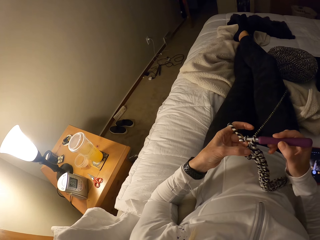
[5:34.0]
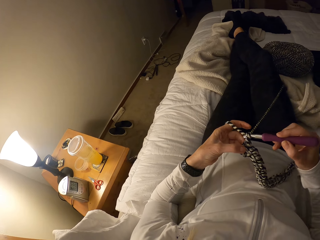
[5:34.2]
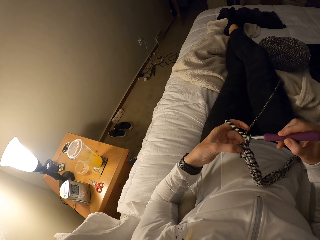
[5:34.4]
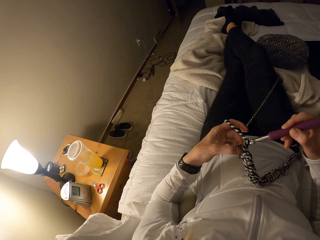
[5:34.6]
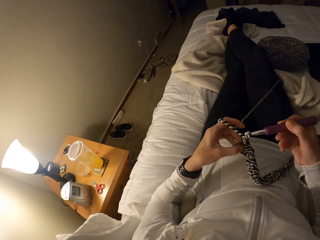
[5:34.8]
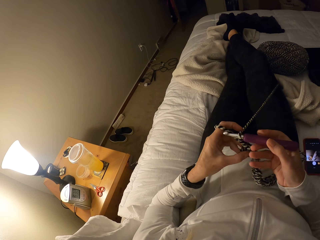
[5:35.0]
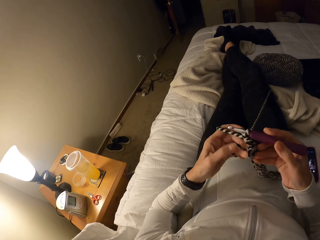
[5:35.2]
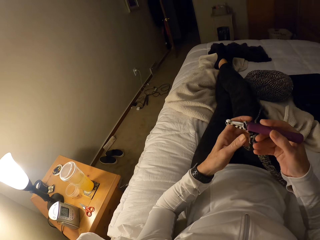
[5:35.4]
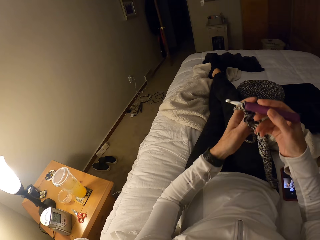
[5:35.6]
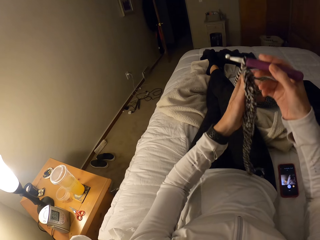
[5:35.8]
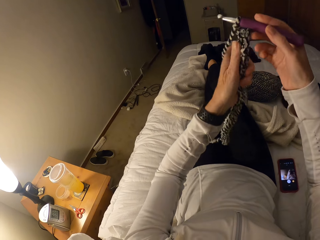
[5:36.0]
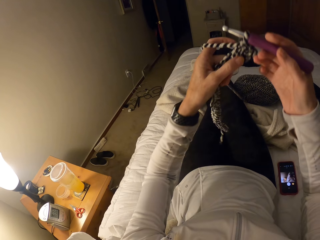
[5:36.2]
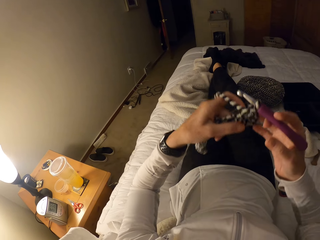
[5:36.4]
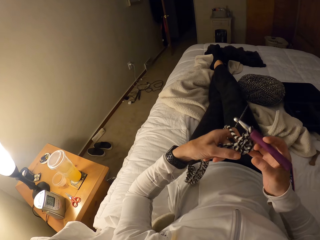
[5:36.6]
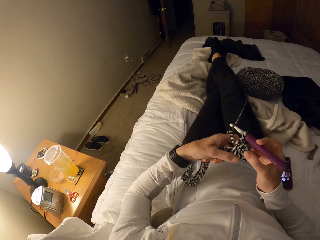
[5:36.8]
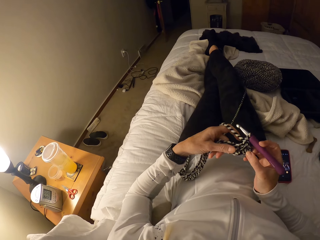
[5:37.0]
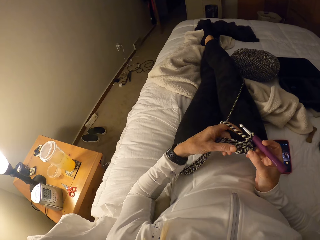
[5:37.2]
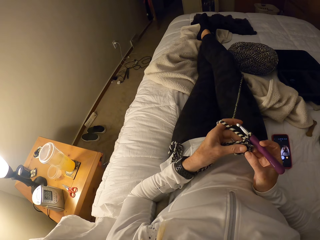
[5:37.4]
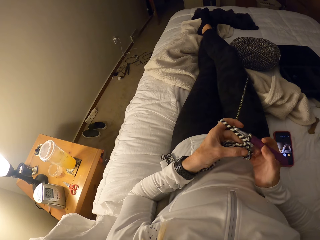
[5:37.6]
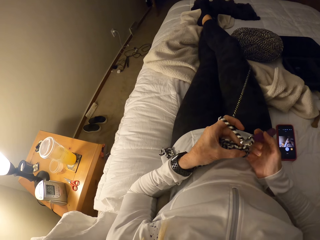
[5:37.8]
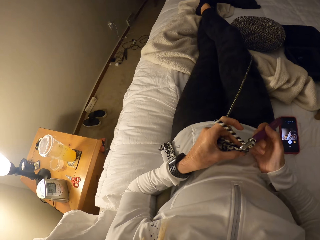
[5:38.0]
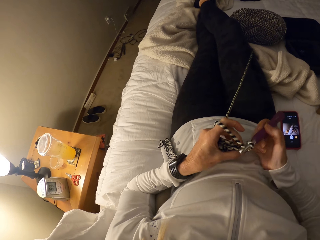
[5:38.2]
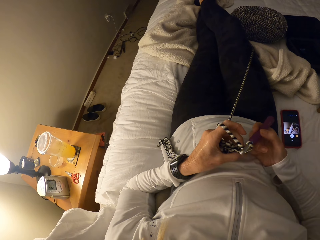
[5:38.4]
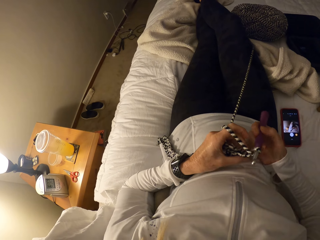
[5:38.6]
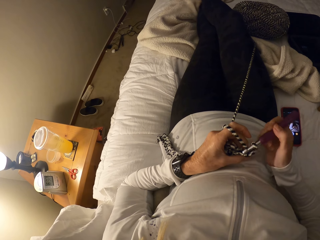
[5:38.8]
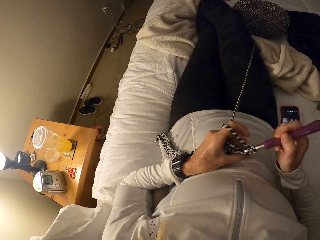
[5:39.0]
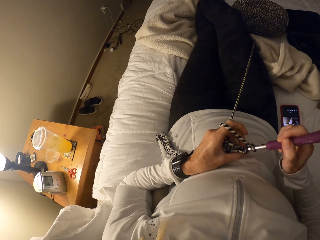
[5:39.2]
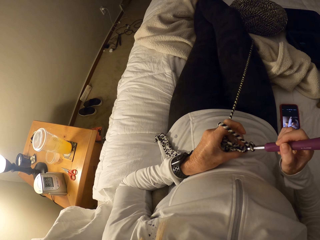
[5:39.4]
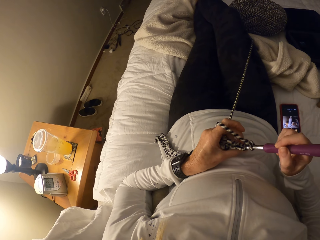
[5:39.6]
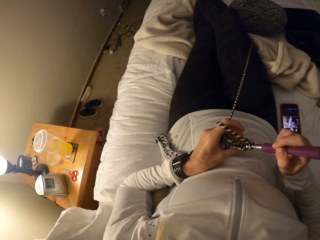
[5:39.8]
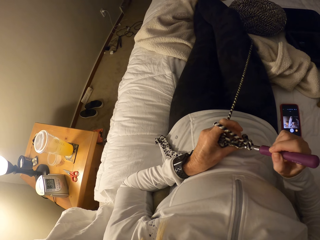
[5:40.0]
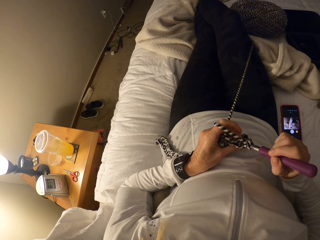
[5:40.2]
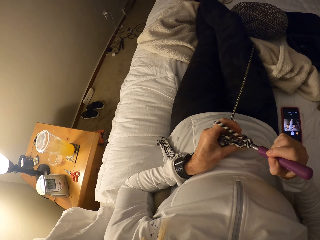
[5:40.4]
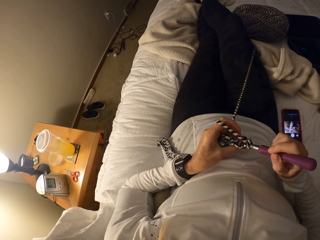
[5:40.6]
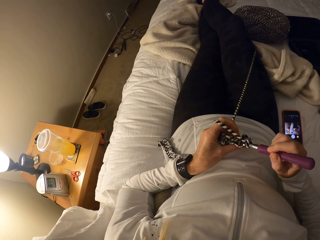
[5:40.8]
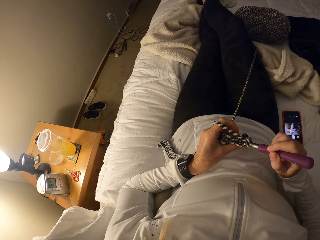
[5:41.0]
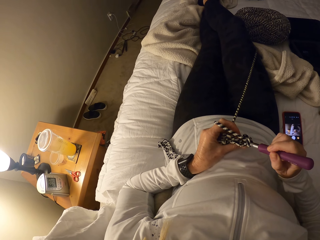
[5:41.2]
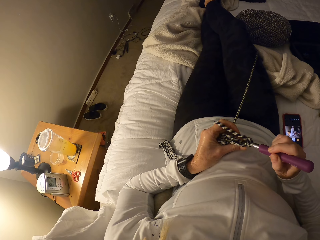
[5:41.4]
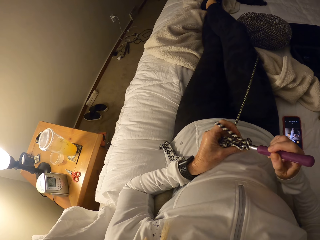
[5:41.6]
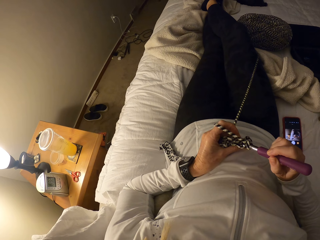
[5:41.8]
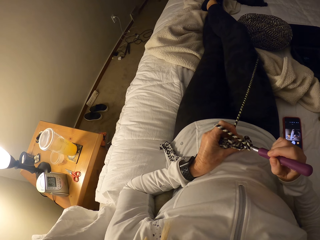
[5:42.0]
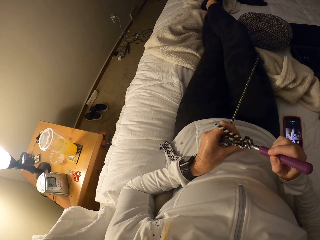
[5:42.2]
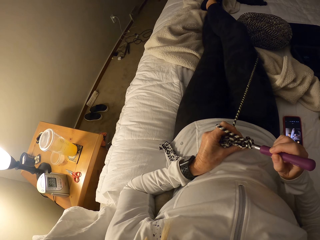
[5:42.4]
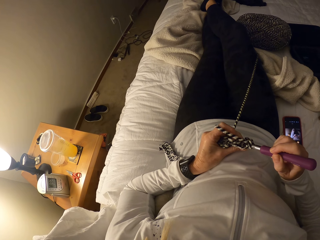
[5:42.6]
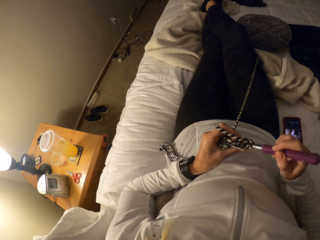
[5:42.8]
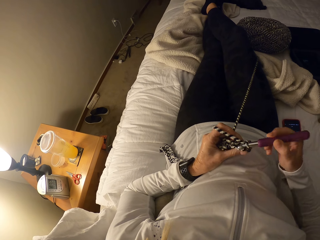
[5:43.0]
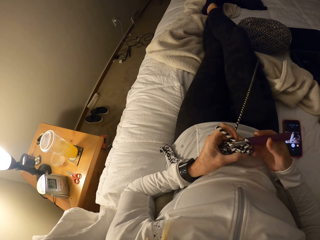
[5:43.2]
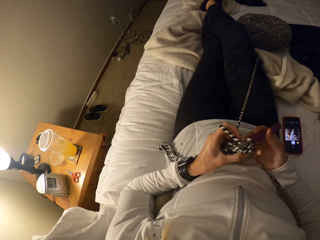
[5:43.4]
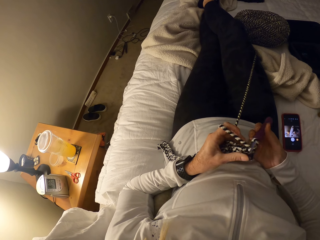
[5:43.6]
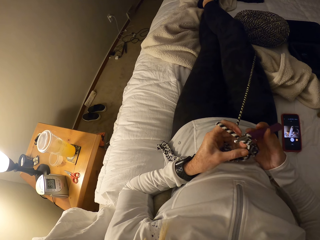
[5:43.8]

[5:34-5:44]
The camera wearer stretches the thread. They continue crocheting.

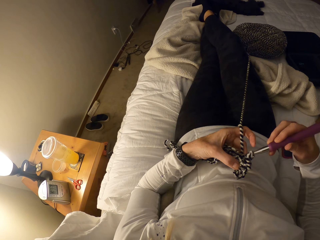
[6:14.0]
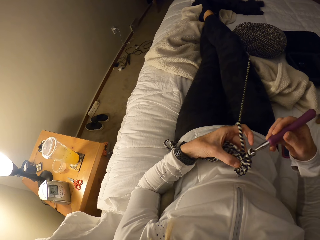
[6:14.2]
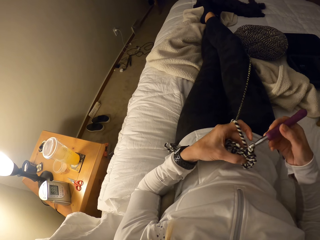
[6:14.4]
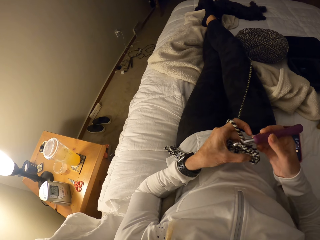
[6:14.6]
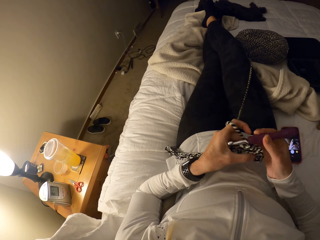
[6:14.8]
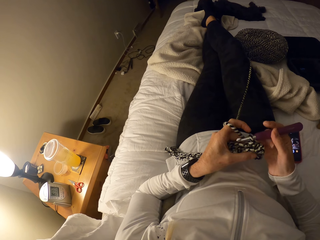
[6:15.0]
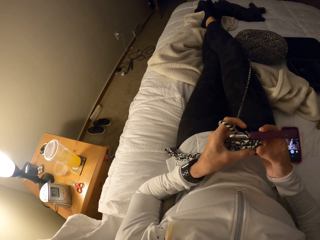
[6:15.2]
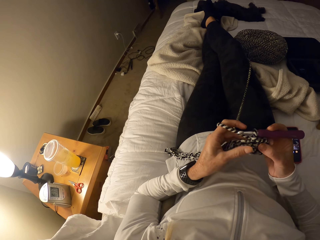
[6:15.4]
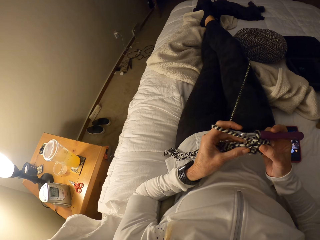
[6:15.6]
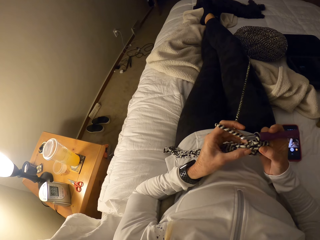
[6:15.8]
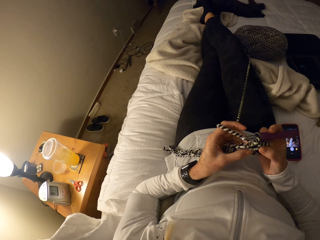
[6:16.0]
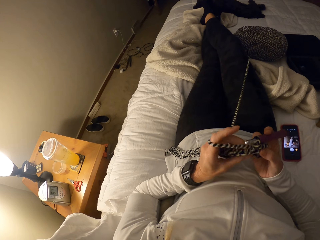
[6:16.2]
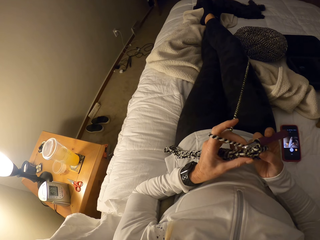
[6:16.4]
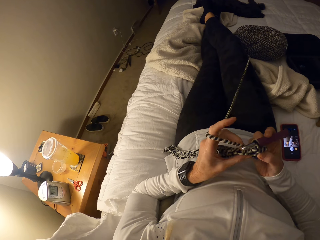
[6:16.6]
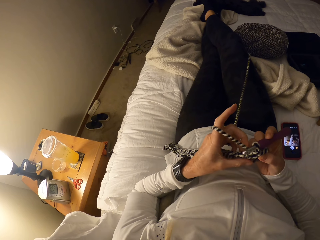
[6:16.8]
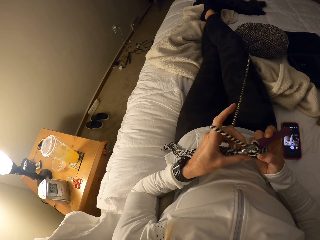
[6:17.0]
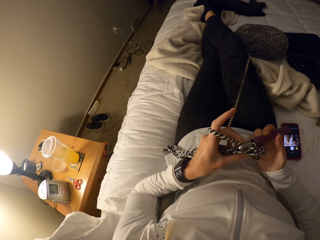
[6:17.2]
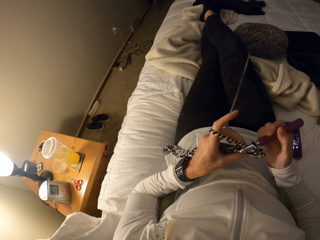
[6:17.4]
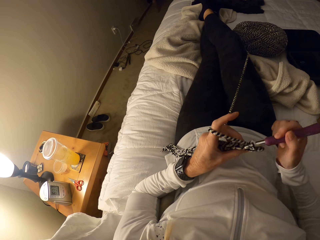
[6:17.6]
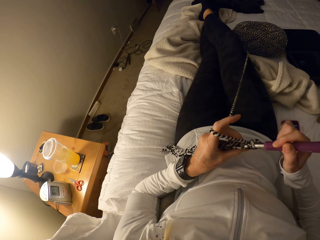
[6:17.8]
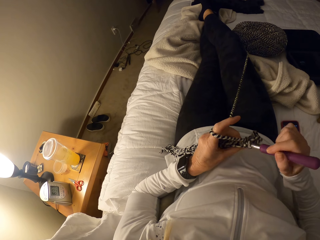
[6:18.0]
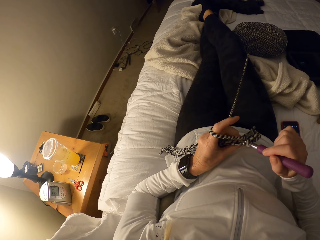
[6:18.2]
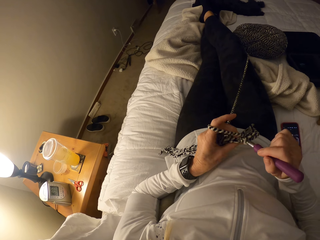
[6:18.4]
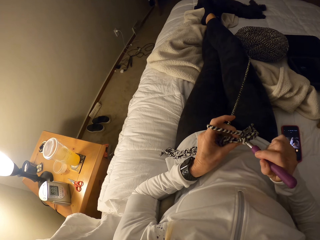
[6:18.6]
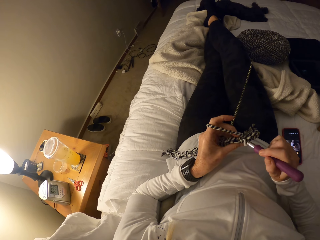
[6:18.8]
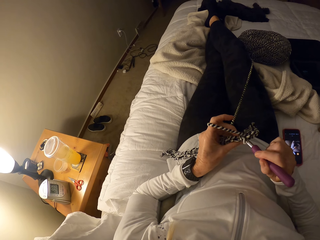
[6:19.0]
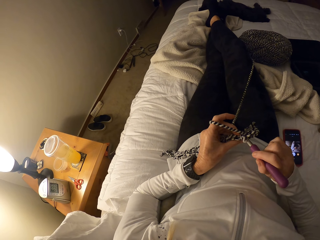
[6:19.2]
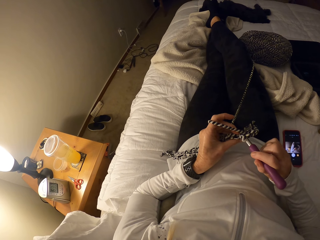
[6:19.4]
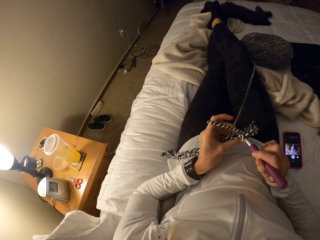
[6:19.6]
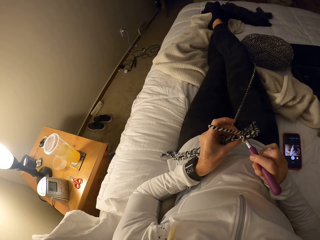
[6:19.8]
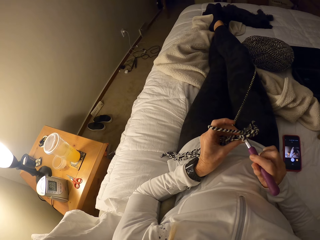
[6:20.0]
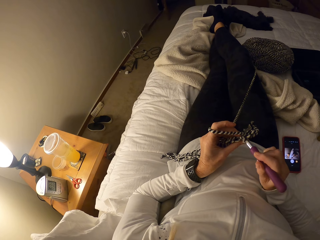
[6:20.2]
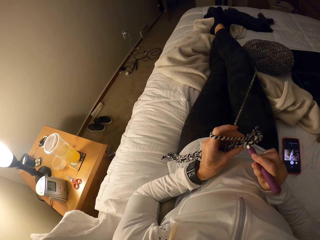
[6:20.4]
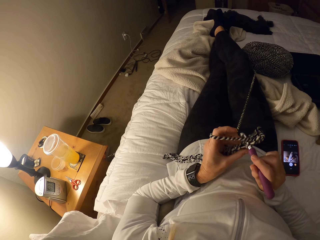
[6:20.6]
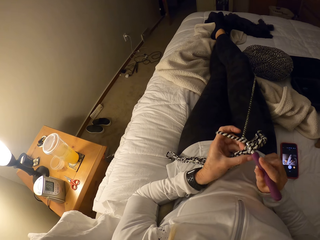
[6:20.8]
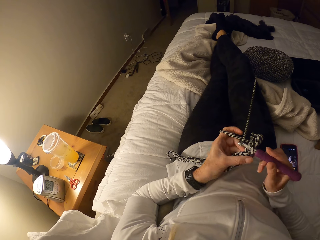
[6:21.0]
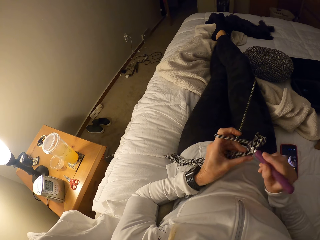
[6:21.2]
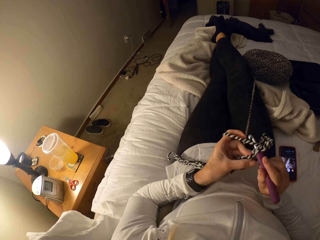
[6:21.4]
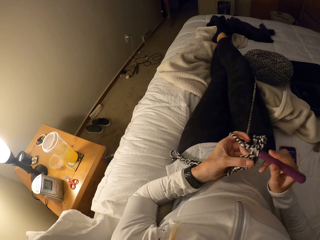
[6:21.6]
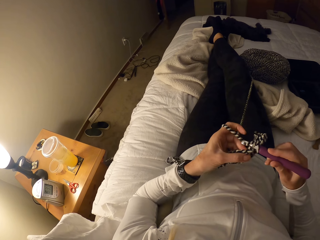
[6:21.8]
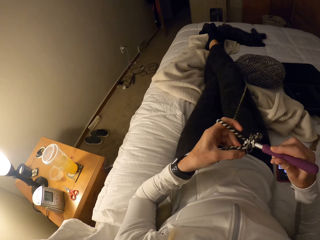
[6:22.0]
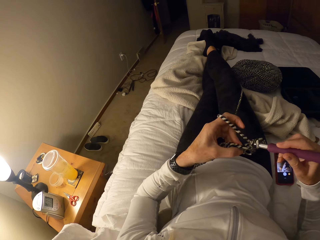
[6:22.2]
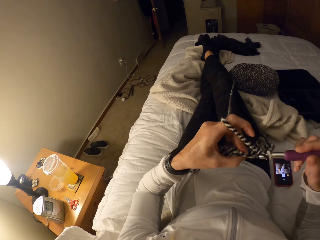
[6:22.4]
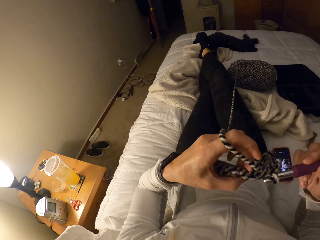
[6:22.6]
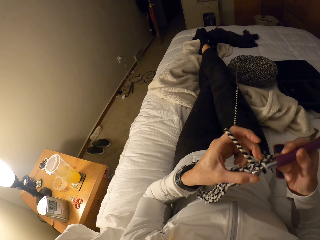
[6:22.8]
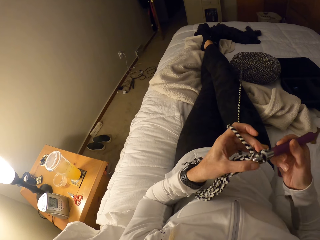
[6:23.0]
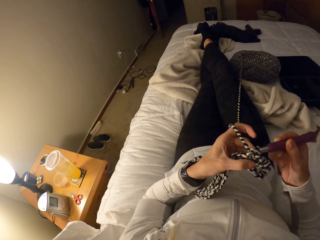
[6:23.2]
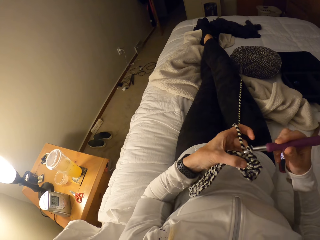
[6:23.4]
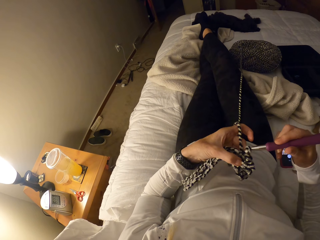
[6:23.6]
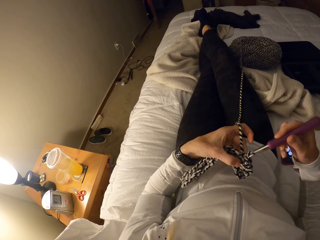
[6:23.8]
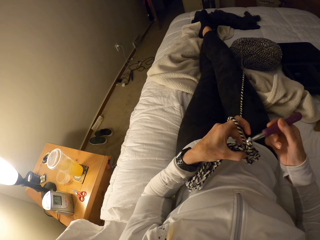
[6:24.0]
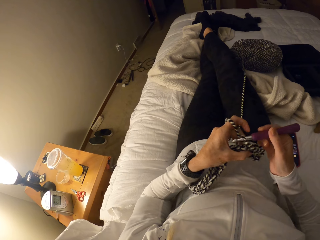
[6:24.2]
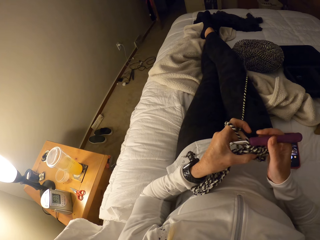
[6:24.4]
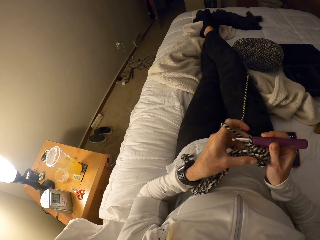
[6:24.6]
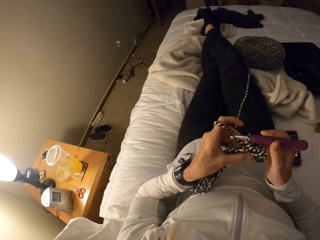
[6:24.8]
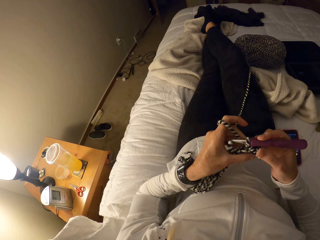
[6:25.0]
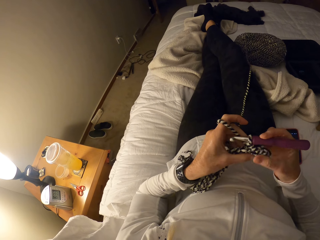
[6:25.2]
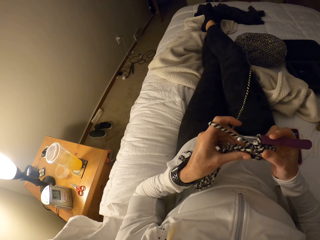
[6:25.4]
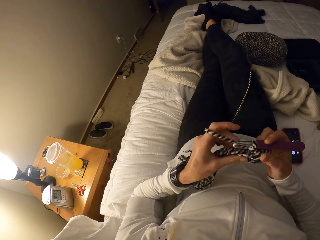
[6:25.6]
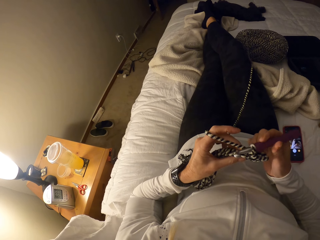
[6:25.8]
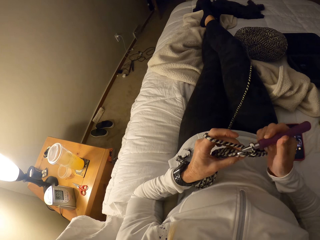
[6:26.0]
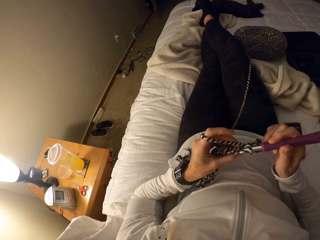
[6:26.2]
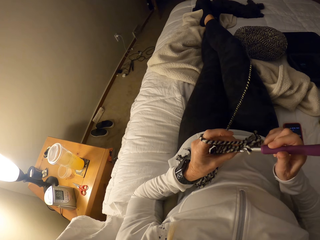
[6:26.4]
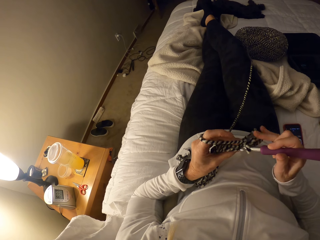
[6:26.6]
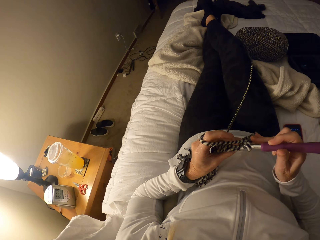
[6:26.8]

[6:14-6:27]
The camera wearer stretches the fabric.
